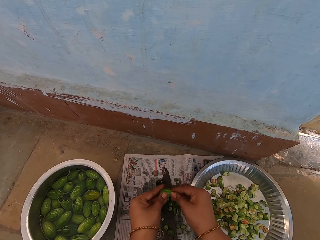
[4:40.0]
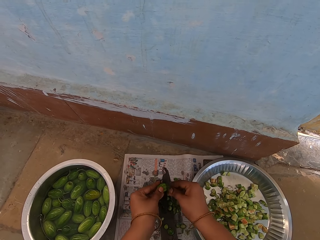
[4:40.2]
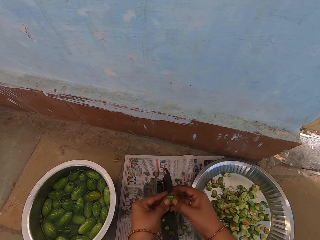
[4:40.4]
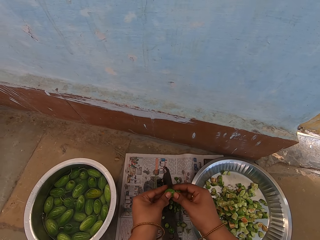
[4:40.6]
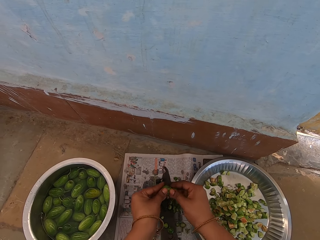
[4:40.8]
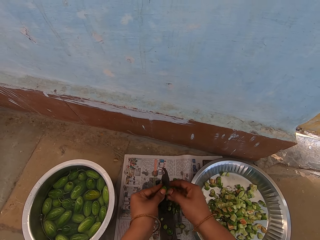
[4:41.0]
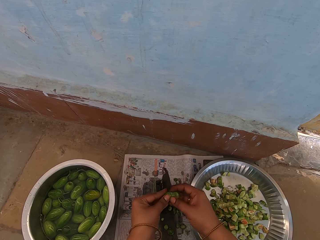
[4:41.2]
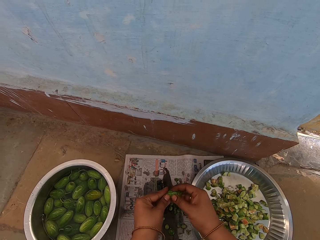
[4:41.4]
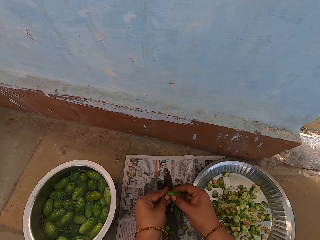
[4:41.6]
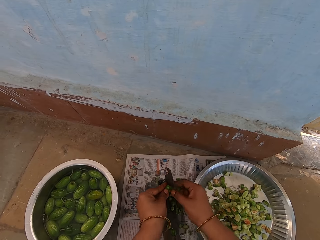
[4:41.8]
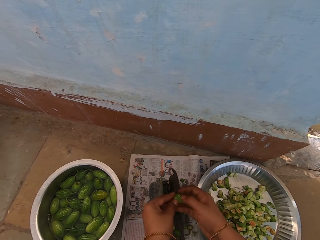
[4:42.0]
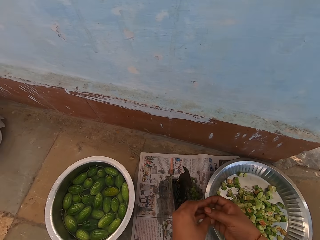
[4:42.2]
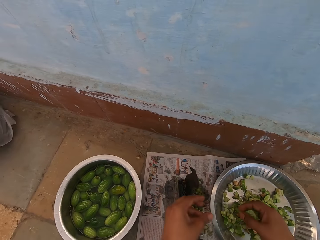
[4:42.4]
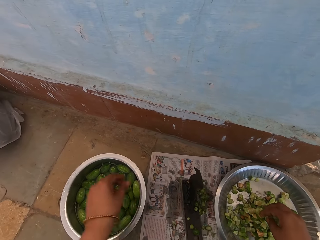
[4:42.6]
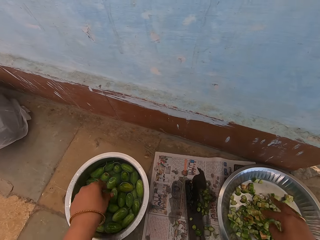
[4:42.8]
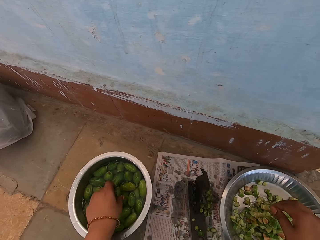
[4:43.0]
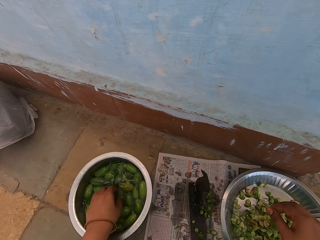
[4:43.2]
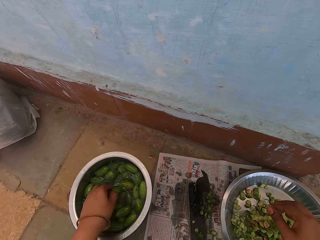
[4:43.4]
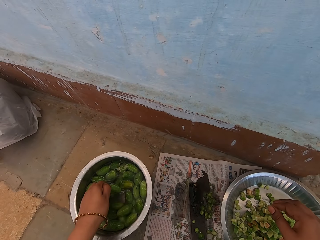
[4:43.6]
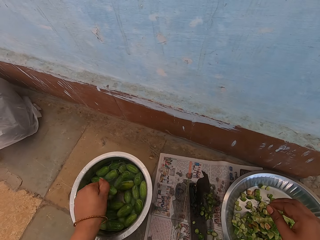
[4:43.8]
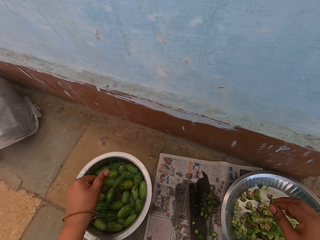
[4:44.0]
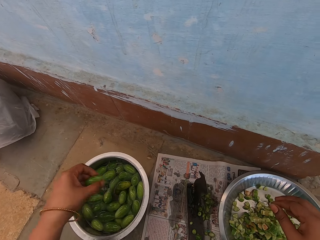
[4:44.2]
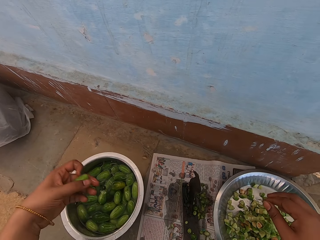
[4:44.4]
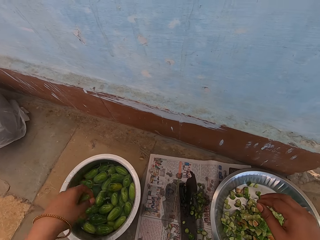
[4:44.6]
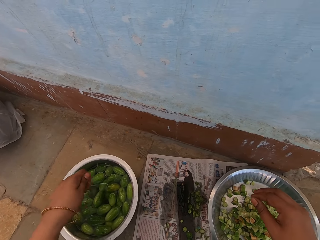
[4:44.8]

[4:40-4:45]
The camera wearer drops pieces of vegetable in the platter. They grab a vegetable. They shake water off the vegetable.

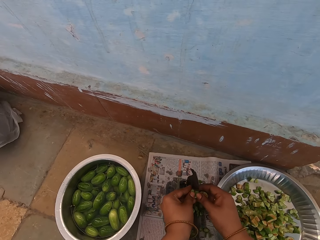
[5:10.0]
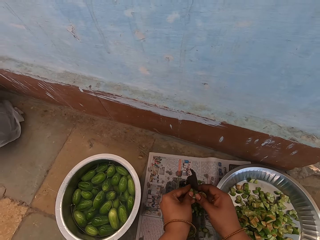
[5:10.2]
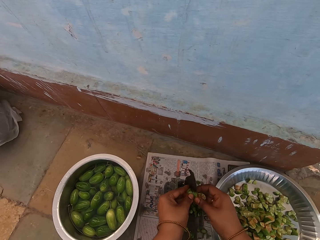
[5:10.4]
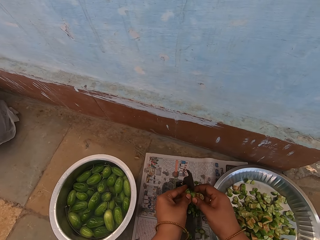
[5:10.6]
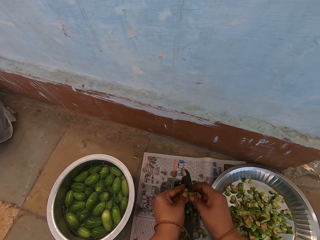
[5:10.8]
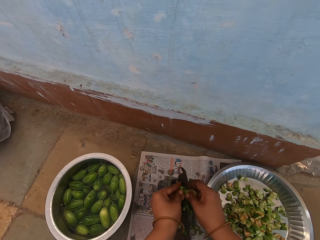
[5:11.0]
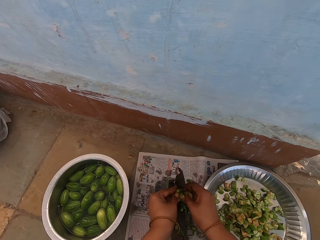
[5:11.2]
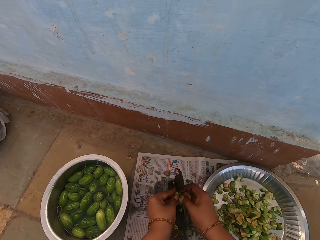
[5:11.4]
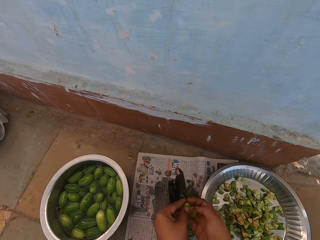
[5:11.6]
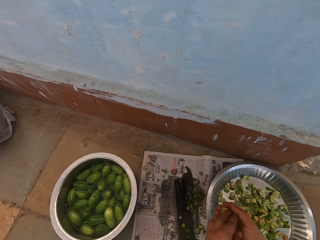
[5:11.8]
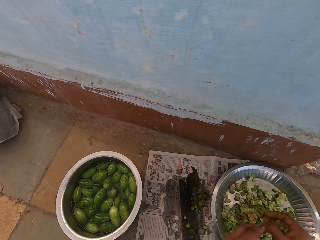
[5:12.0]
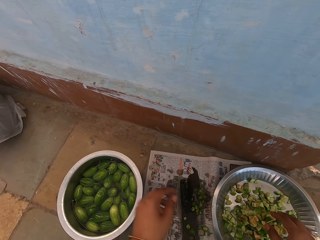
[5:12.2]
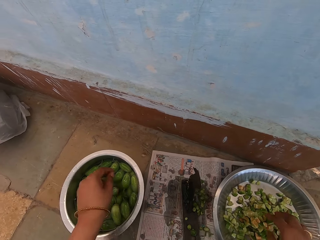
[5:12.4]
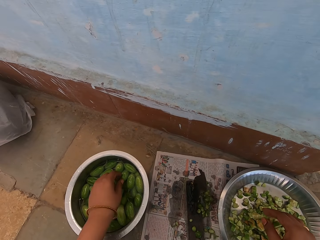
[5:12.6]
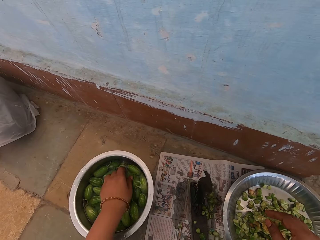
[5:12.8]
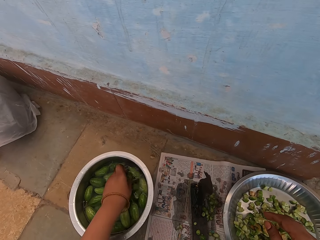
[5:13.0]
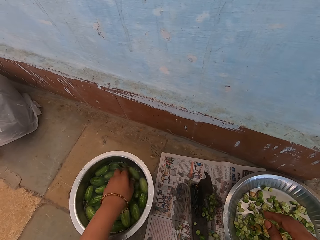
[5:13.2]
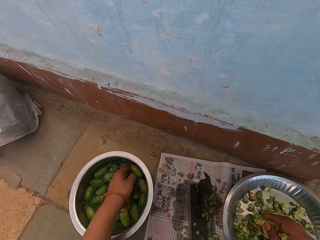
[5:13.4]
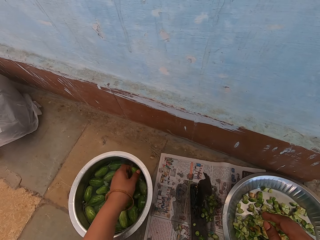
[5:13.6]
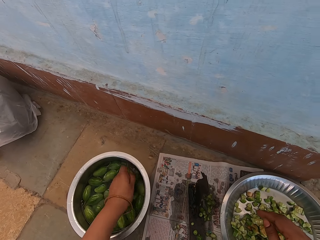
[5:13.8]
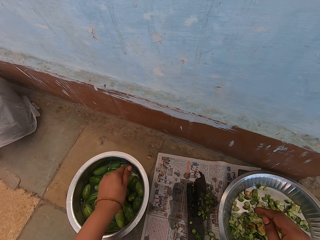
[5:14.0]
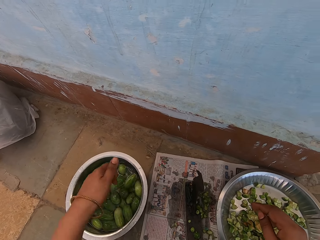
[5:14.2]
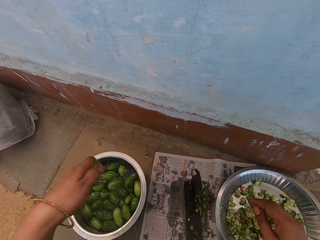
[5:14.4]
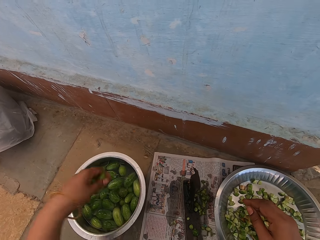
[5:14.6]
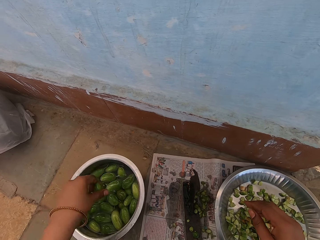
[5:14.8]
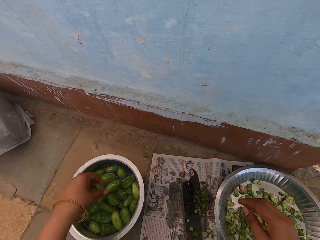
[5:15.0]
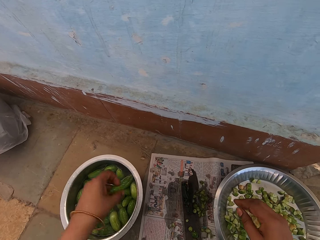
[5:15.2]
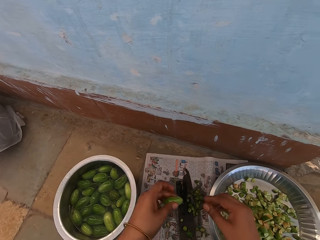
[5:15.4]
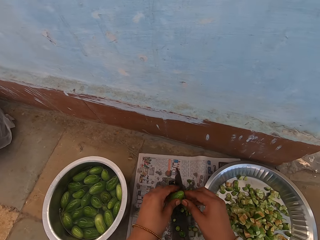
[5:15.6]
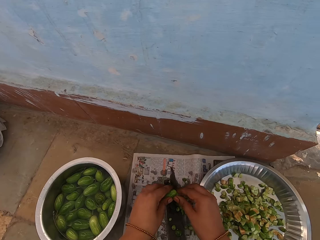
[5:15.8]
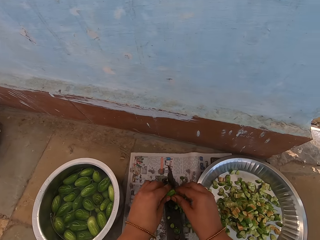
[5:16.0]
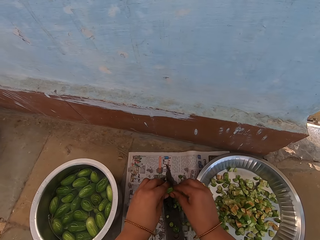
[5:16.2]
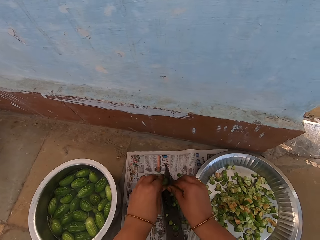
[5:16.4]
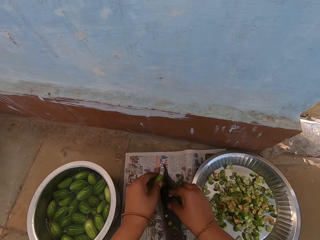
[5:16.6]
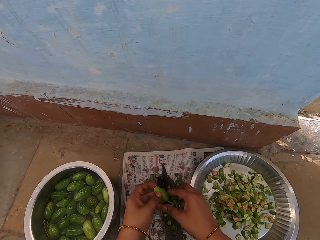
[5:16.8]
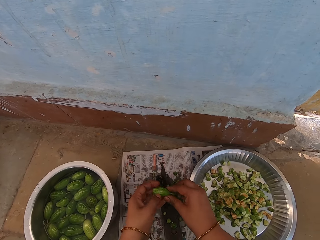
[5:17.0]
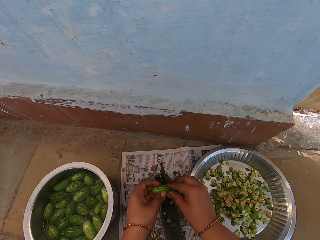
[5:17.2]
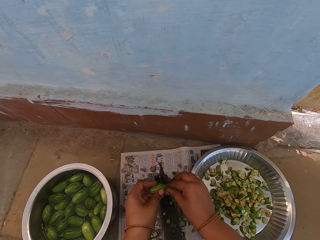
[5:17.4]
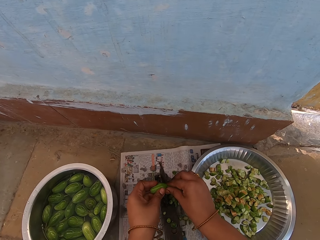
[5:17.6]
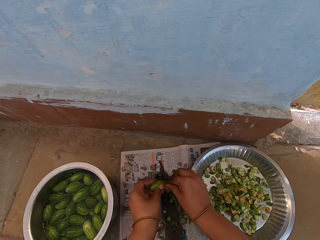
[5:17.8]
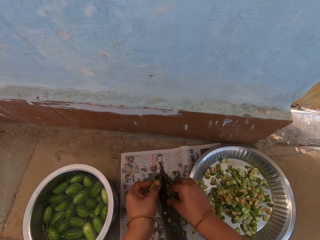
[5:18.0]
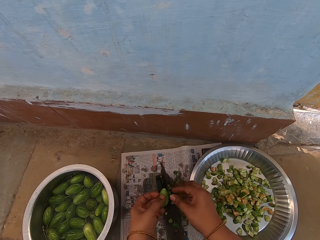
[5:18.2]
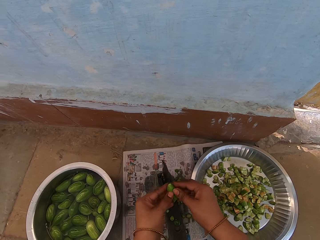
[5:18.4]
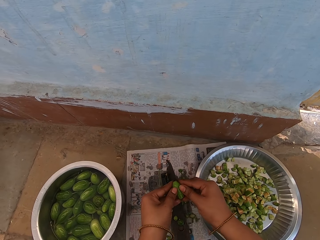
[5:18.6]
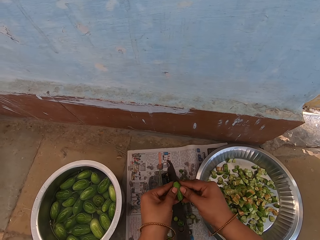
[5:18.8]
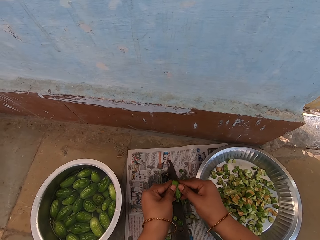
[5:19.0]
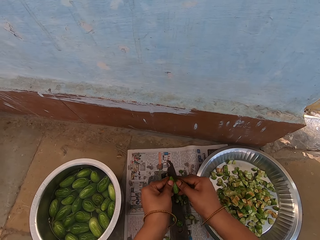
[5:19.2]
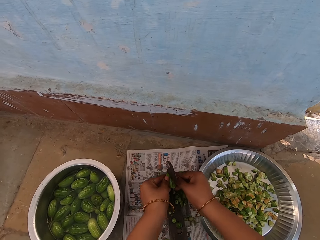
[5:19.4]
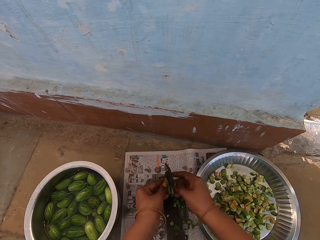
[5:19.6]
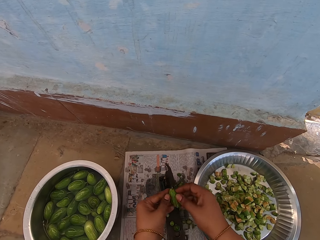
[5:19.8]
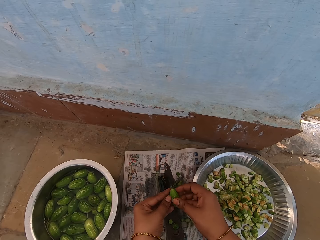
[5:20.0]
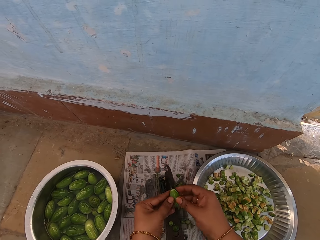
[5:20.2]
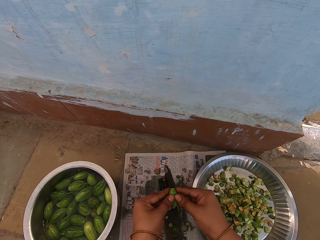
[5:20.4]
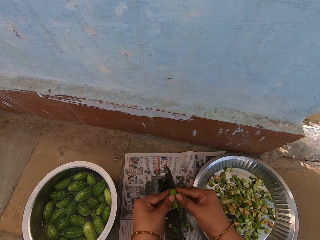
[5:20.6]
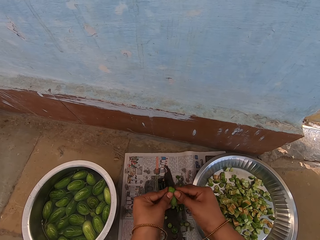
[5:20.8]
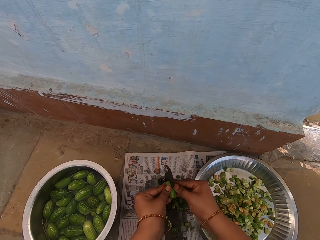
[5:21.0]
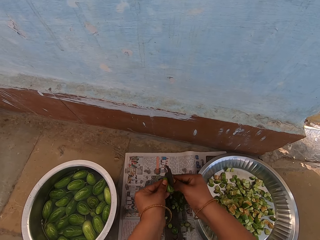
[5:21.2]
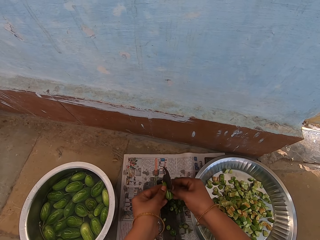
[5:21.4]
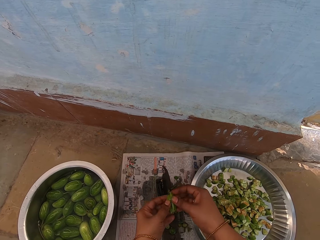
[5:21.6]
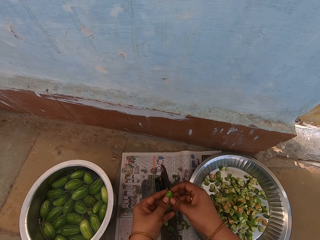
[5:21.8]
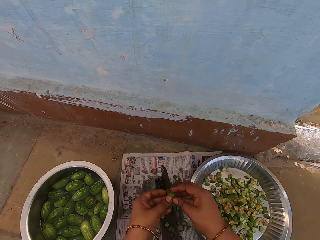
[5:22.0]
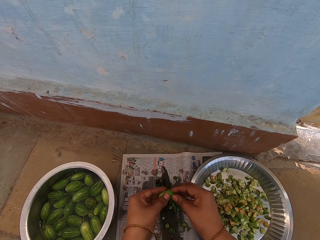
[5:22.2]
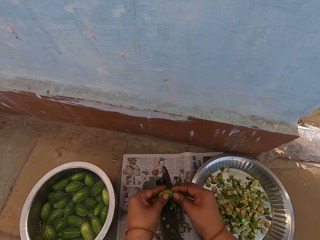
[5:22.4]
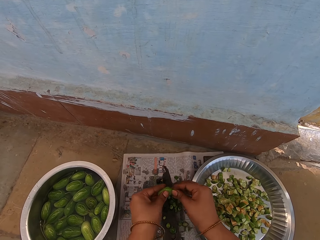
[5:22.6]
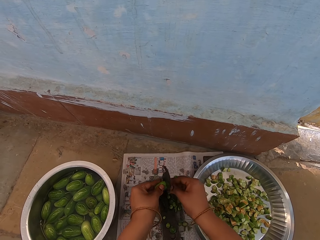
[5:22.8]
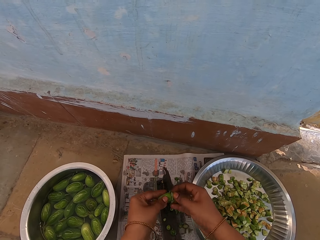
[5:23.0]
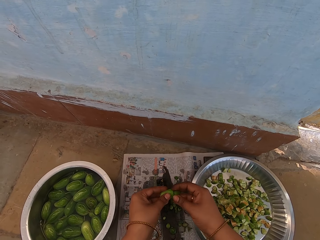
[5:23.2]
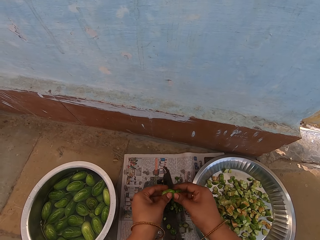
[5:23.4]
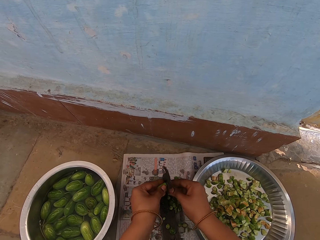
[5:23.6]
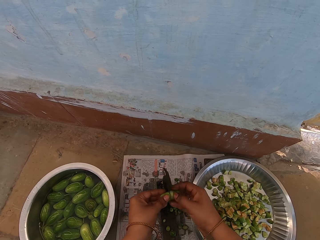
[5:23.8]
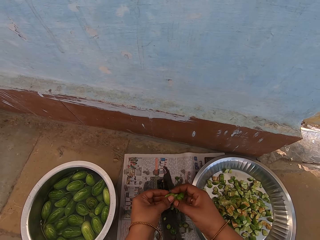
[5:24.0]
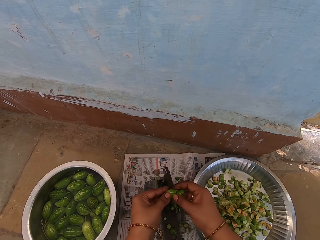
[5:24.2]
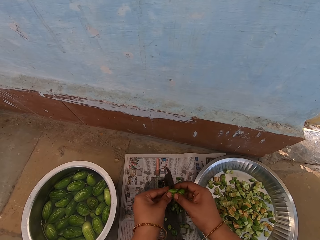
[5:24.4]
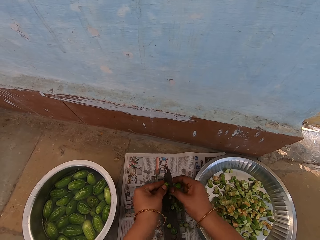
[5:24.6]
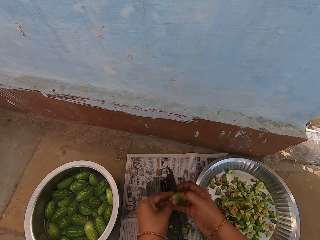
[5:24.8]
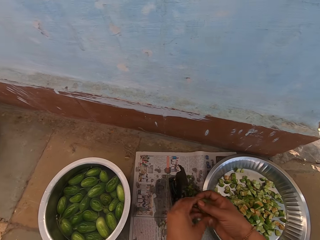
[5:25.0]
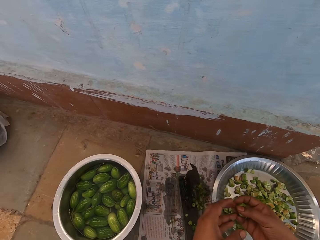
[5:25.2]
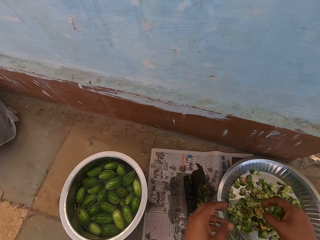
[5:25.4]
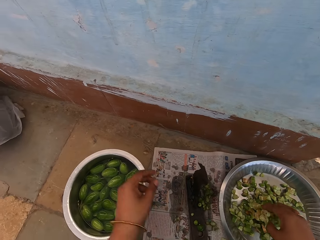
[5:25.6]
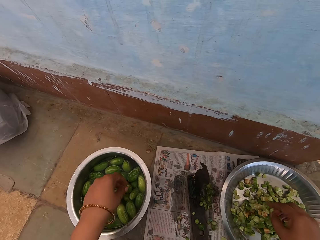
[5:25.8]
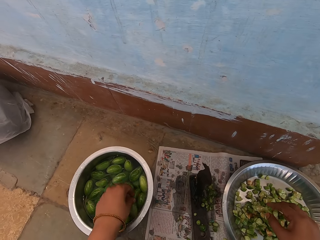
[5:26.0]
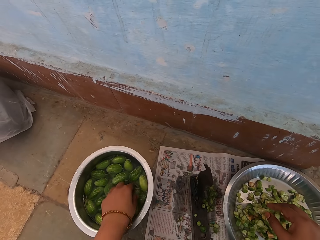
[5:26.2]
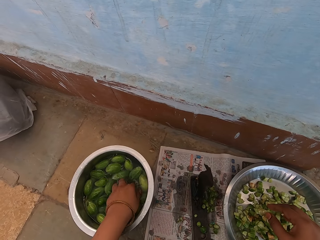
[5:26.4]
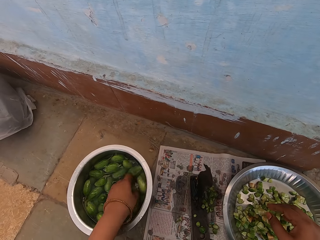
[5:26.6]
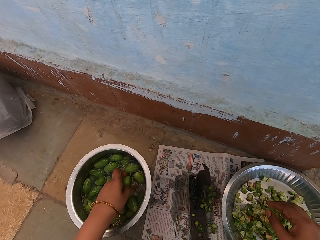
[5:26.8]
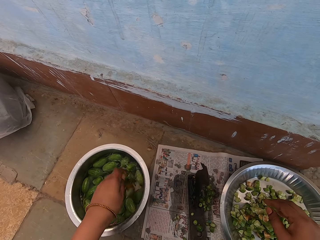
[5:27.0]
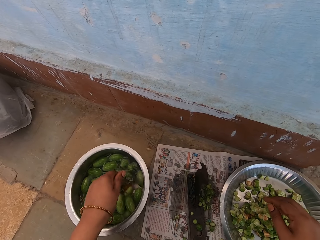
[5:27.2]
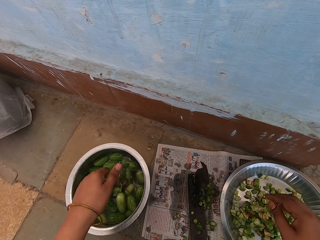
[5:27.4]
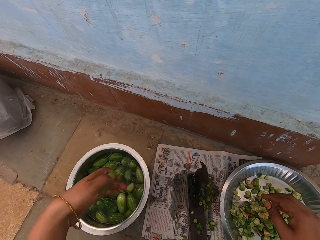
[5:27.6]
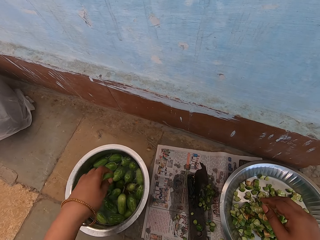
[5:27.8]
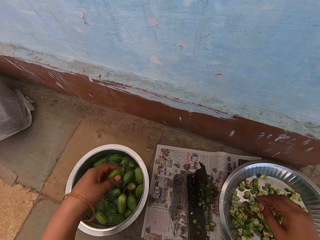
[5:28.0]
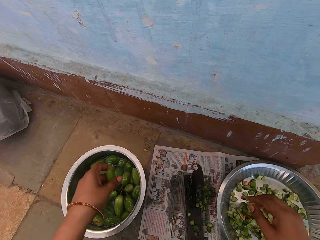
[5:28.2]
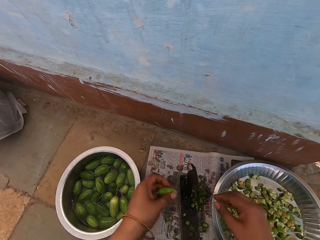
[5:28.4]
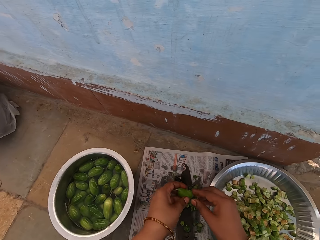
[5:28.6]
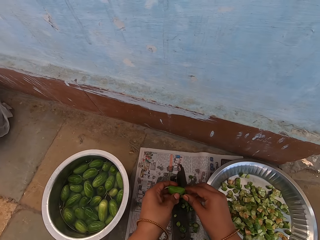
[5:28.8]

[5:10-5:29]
The camera wearer pours the squash pieces in the tray. They pick a vegetable from the cooking pot. They wash a squash in the pot. They shake off water from the squash. They pass the okra through the blade. They cut the vegetable with the cutter. They pour the okra pieces in the tray. They pick the vegetable from the cooking pot. They wash a squash in the pot. They shake off water from the squash.
